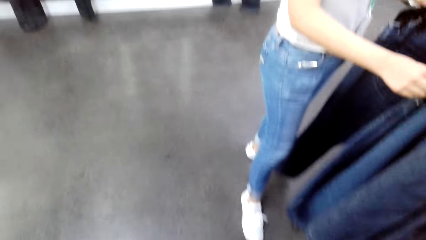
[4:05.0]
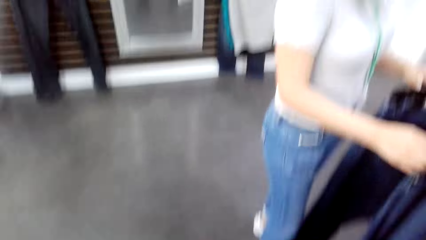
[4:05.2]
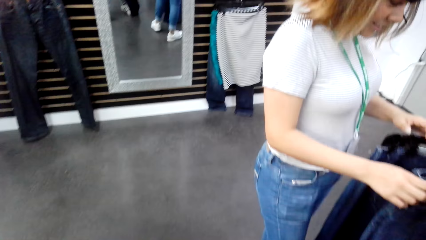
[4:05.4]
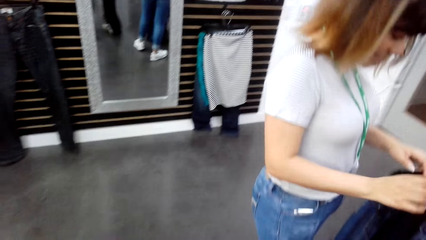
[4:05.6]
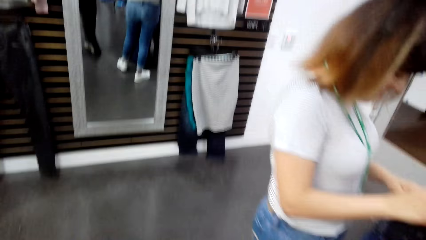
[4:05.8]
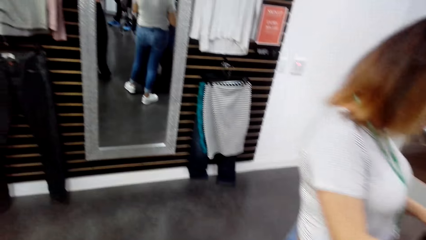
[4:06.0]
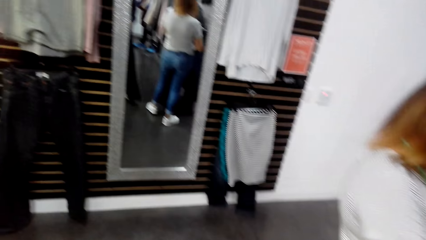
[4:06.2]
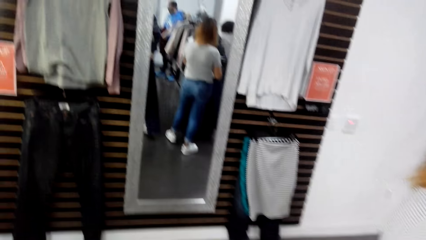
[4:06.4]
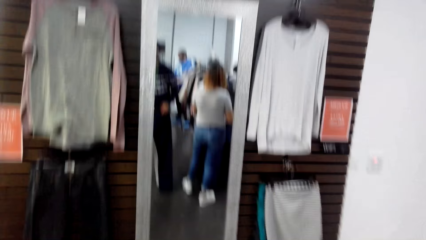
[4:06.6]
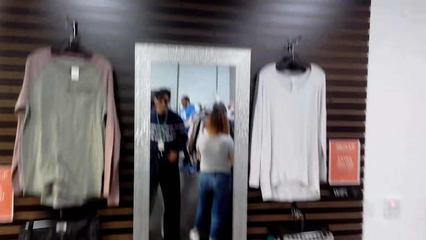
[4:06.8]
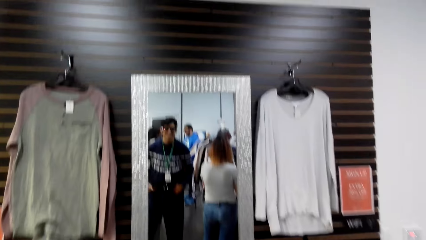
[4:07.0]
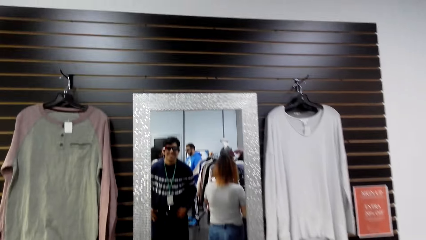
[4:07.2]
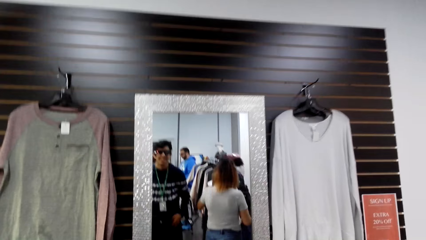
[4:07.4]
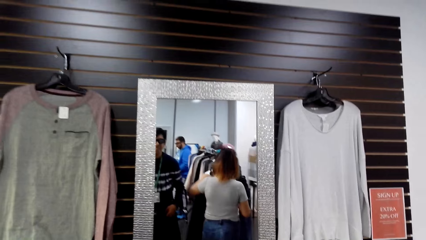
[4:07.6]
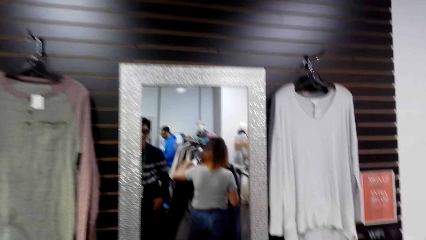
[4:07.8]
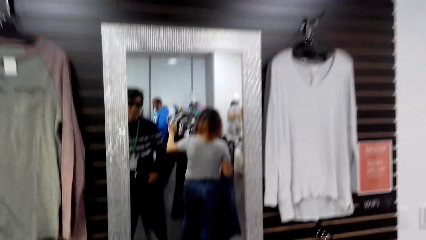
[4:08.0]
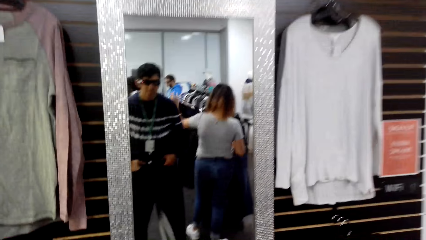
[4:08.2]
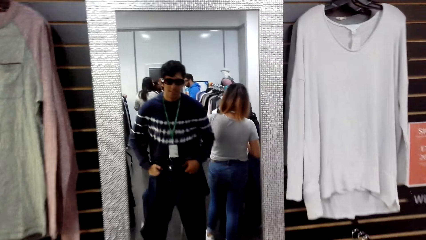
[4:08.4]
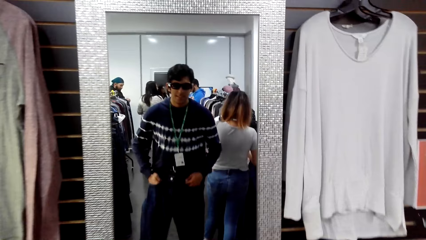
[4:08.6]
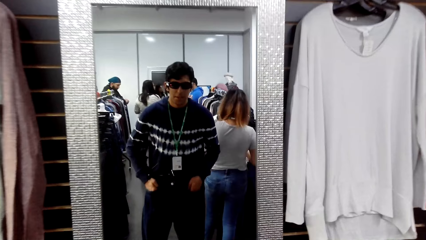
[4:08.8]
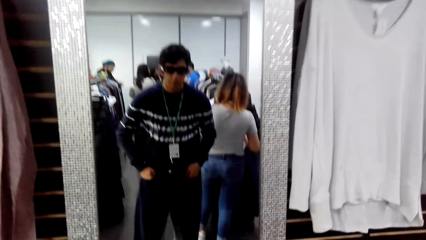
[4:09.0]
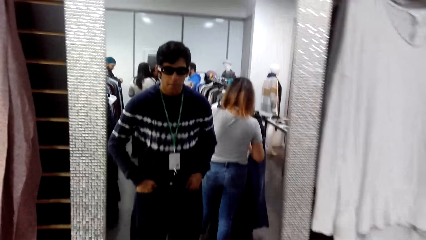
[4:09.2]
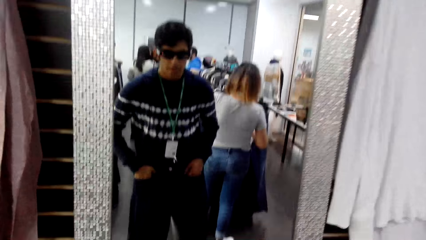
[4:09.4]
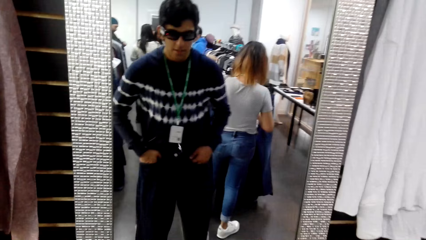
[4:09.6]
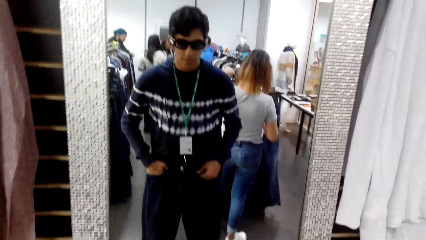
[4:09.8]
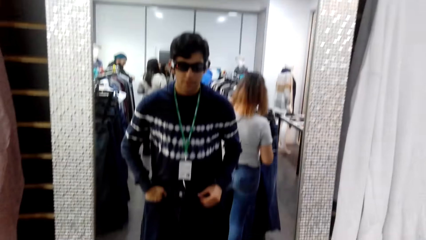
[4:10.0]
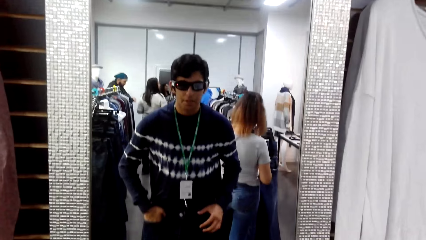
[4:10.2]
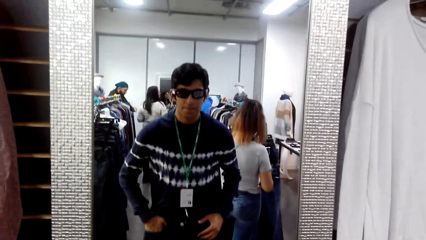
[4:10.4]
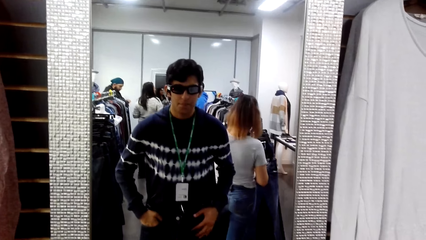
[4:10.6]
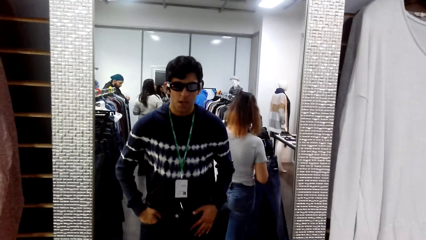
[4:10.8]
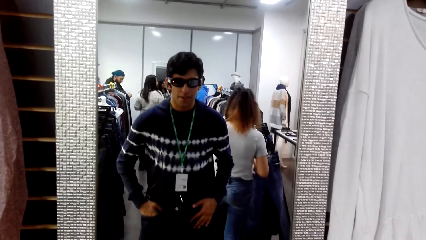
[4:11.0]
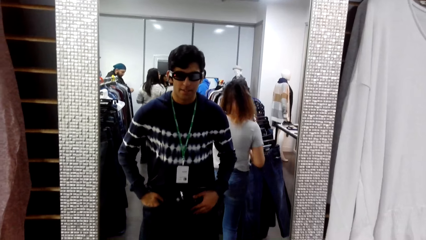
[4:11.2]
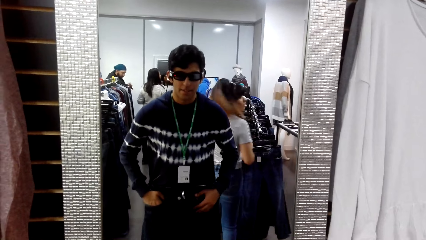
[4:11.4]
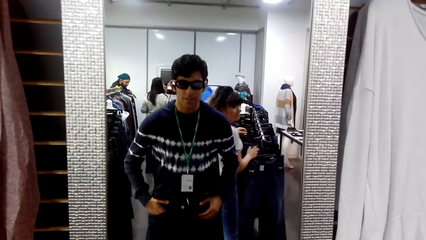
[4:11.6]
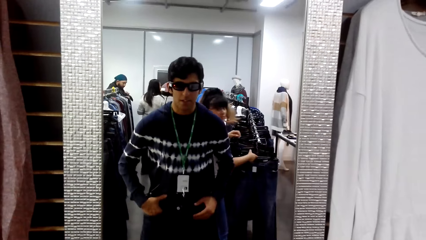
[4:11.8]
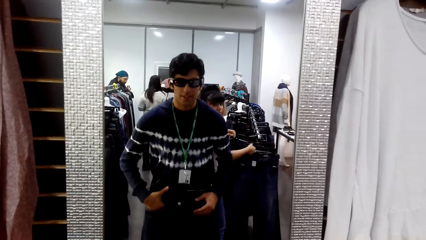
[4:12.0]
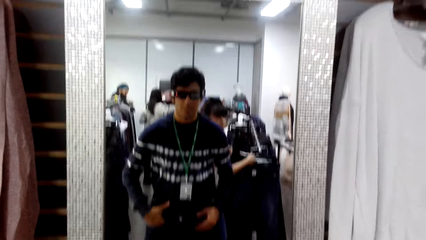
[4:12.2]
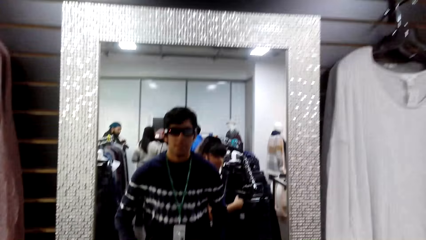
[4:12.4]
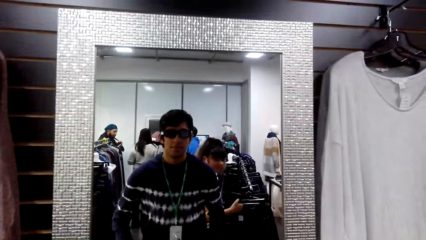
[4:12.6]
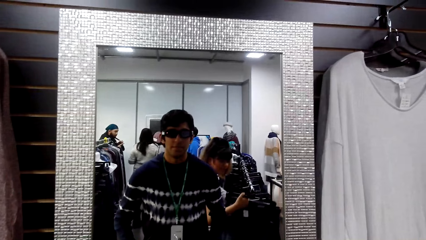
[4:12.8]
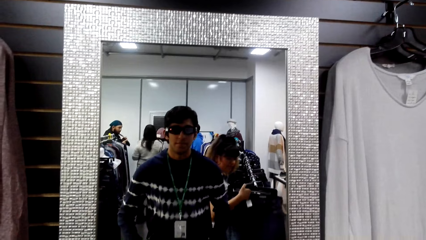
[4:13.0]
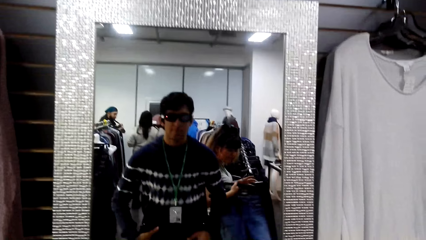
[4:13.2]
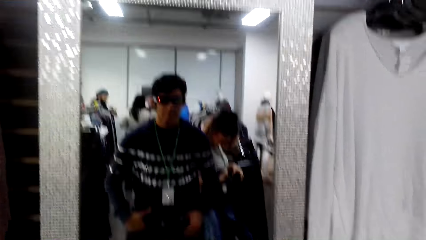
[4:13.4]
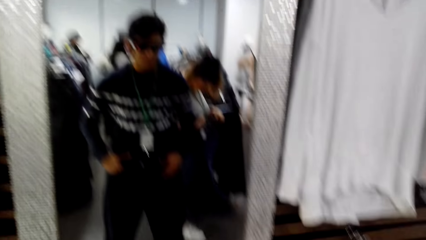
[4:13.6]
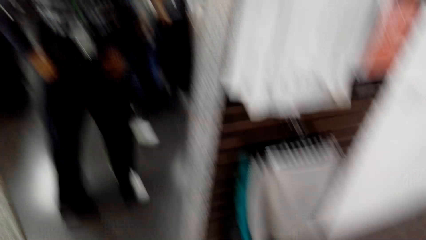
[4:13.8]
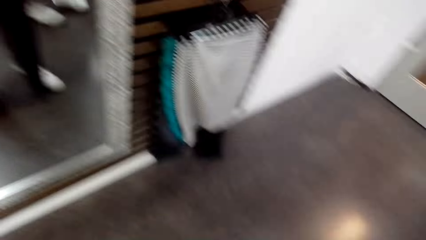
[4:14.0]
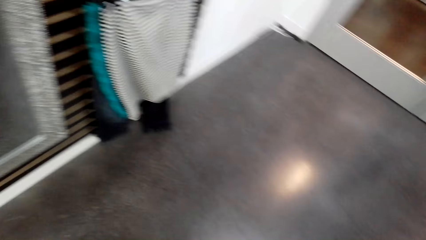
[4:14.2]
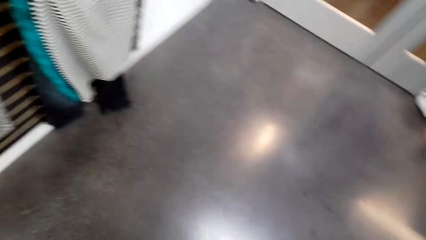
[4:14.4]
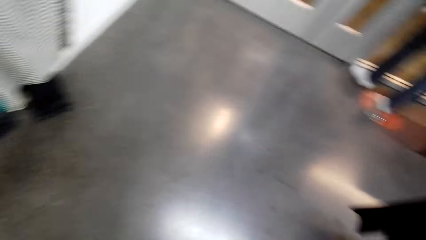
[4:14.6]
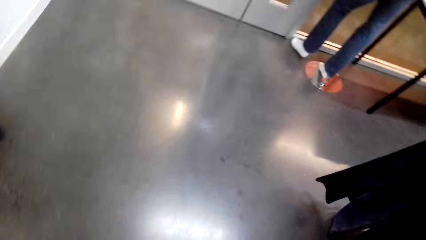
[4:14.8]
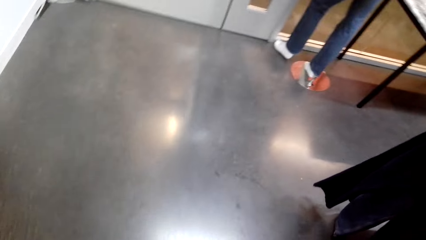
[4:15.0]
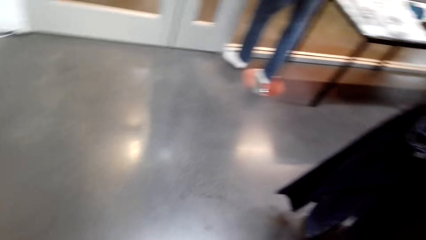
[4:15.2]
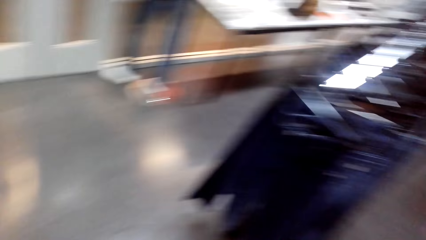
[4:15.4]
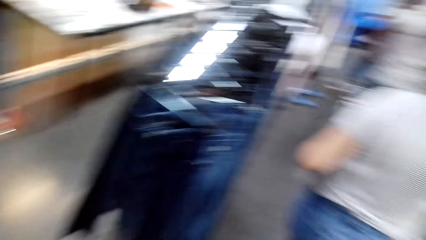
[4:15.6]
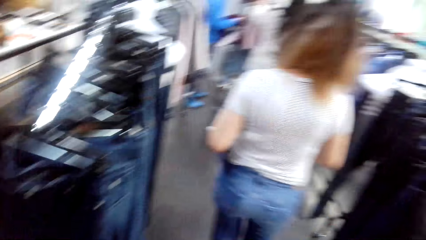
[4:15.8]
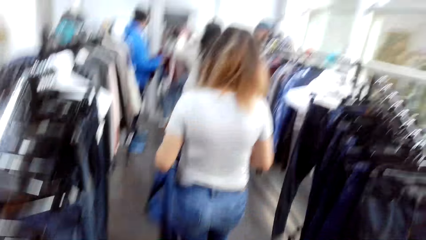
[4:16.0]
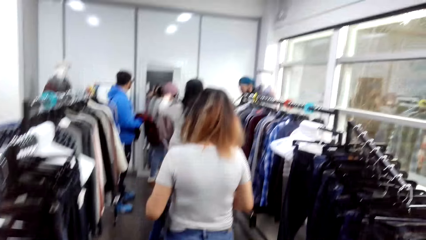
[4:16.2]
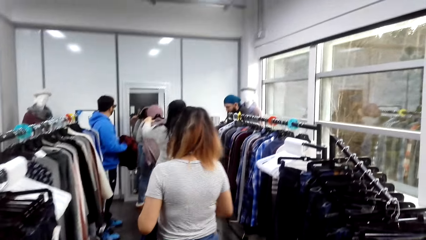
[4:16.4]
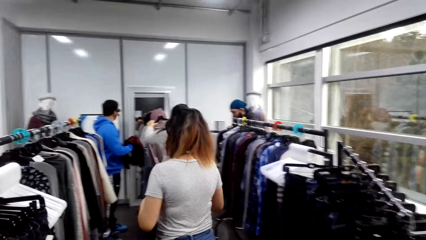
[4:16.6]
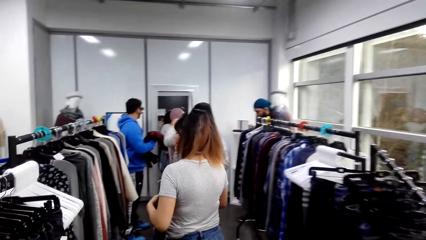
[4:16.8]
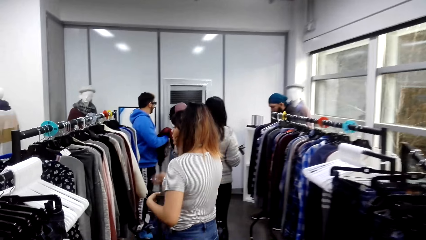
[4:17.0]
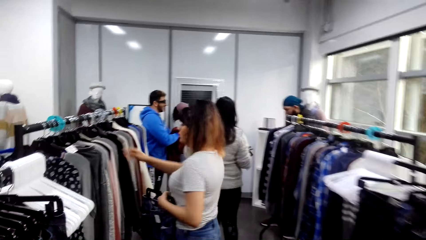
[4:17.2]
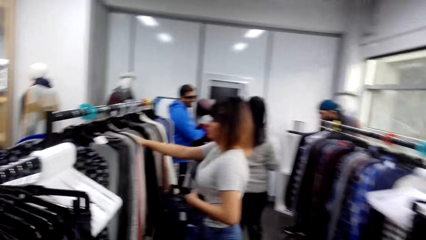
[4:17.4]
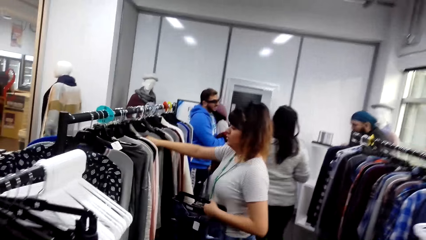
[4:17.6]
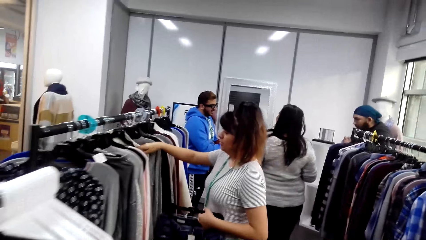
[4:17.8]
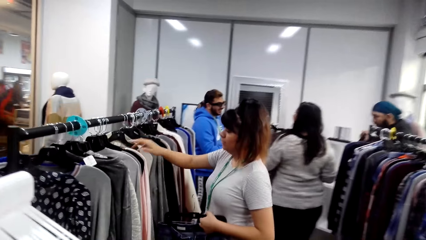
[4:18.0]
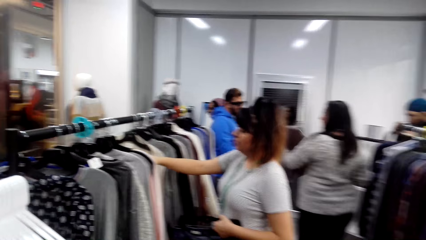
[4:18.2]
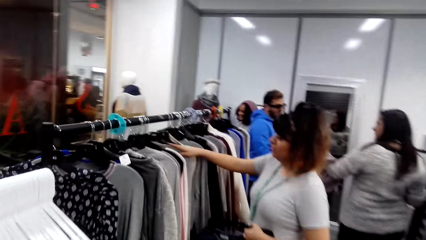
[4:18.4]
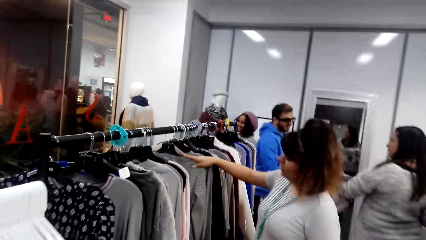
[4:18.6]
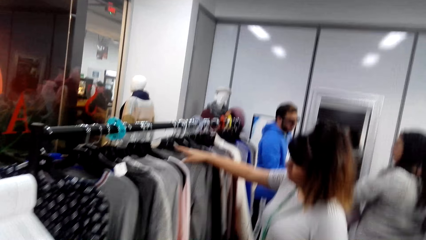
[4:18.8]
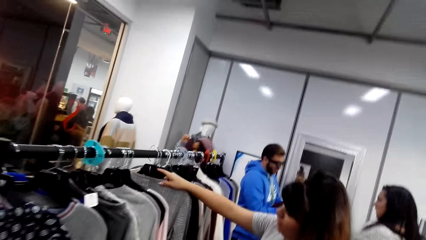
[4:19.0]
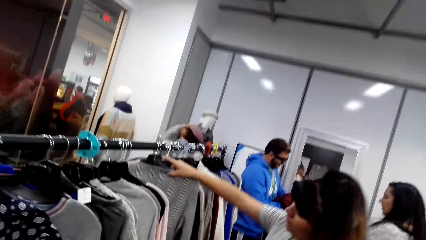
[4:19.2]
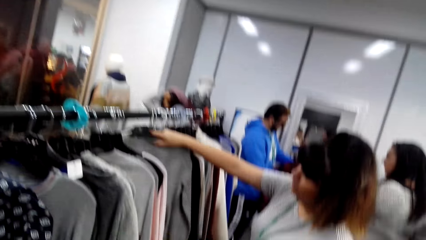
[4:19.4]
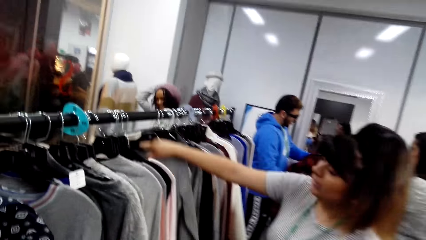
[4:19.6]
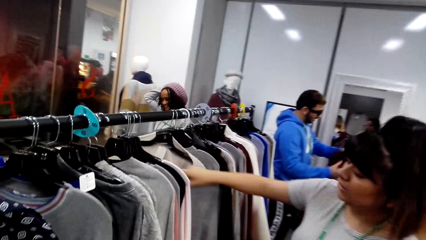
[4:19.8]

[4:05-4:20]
The camera wearer walks towards the mirror. They view themselves through the mirror. They turn around. A woman walks around in the clothes shop. The camera wearer walks towards the woman. The woman adjusts hanged top sweaters and unhangs a top sweater.
